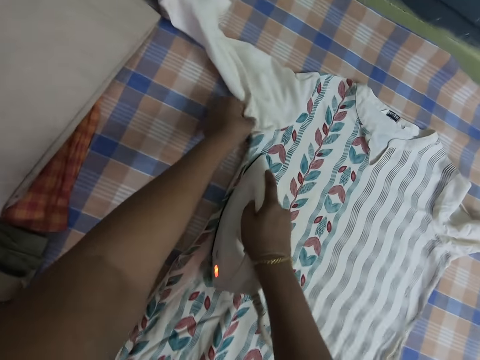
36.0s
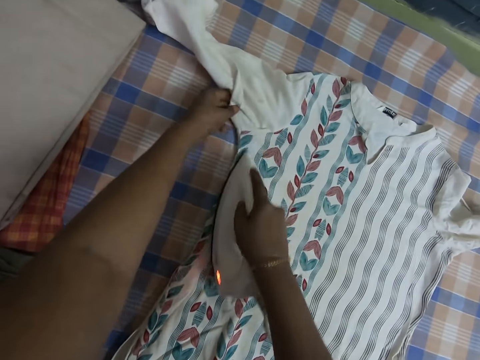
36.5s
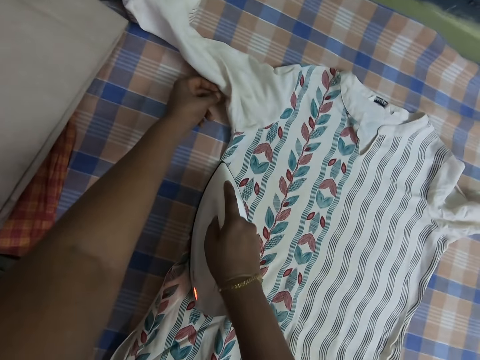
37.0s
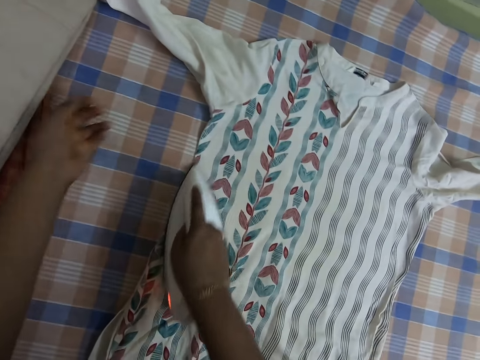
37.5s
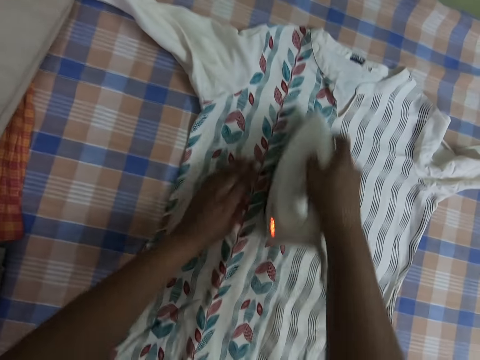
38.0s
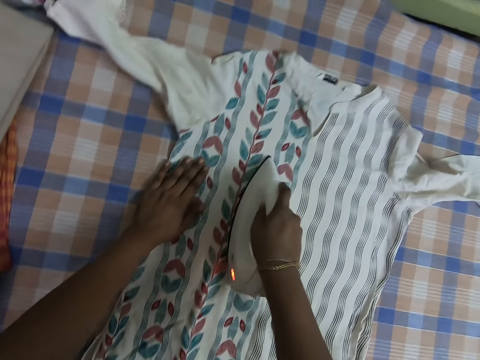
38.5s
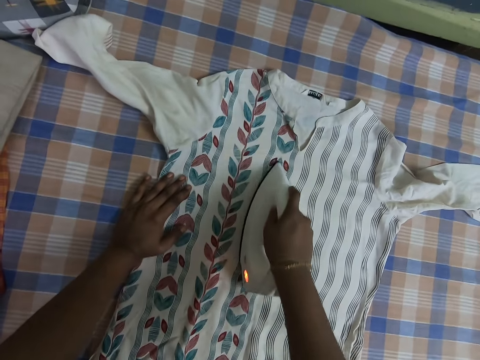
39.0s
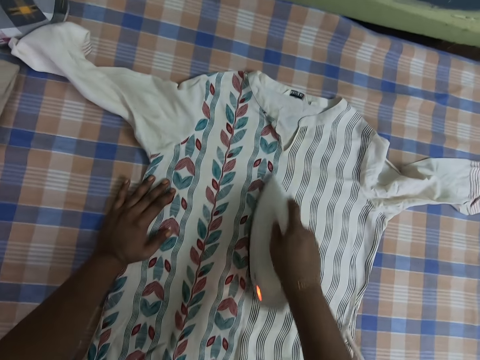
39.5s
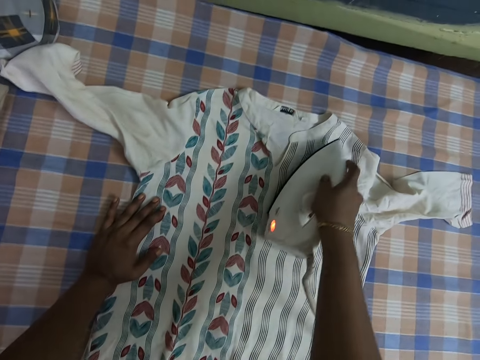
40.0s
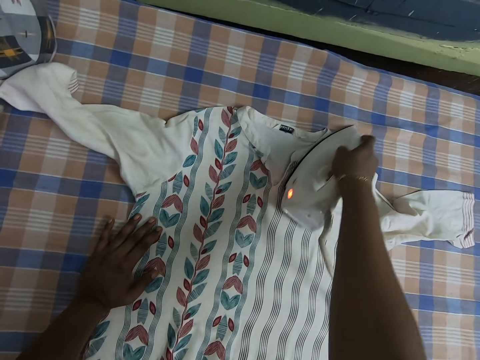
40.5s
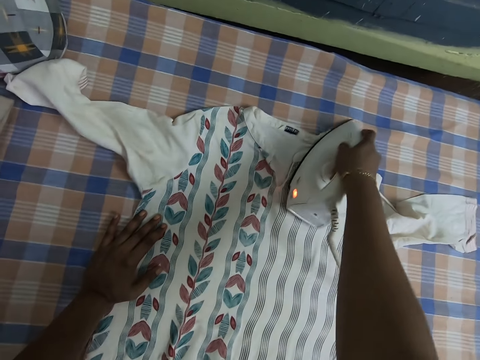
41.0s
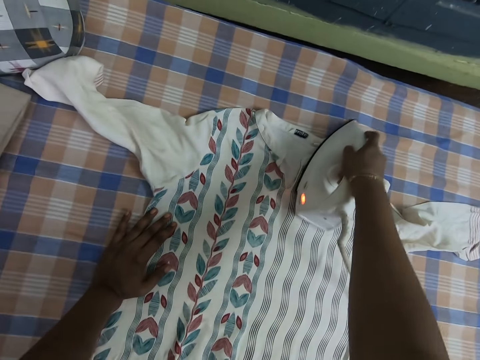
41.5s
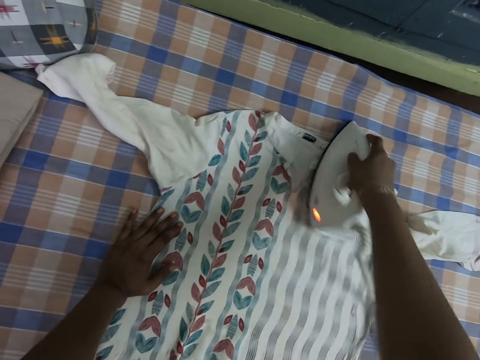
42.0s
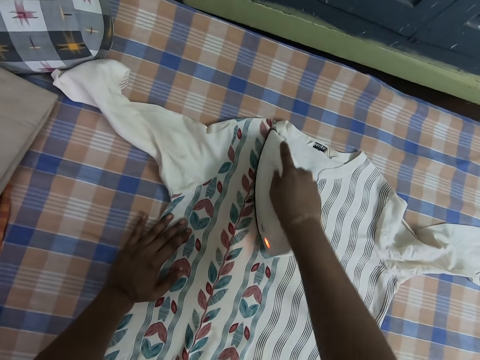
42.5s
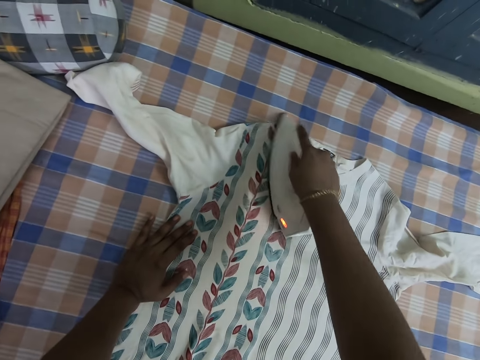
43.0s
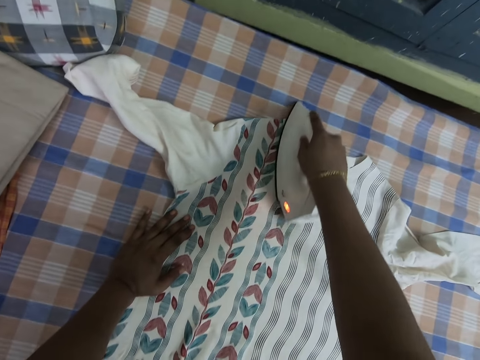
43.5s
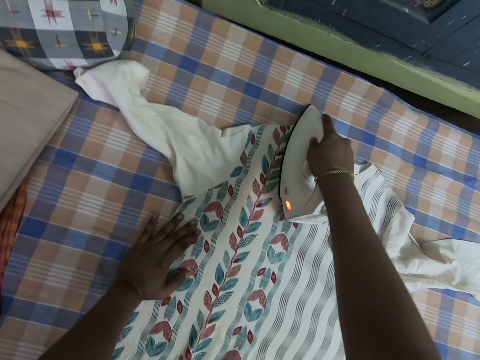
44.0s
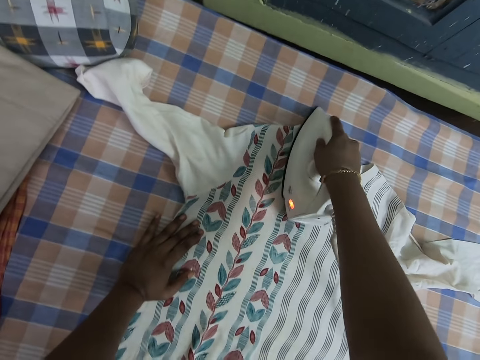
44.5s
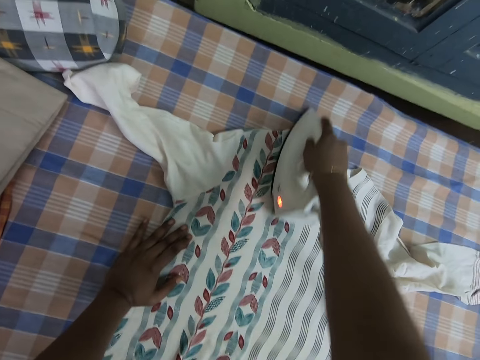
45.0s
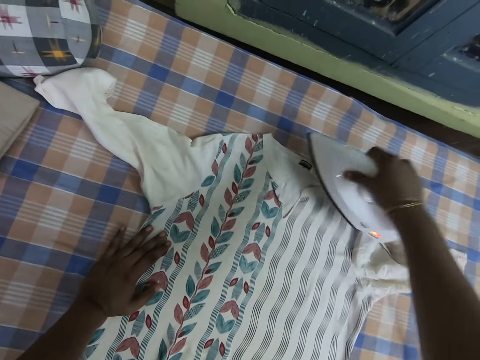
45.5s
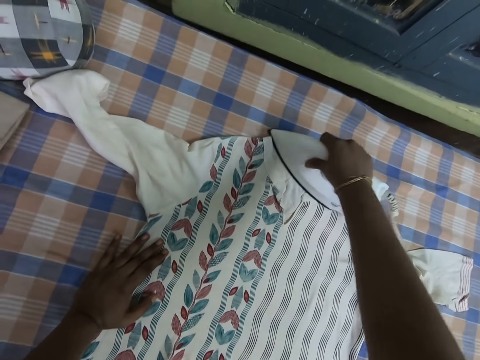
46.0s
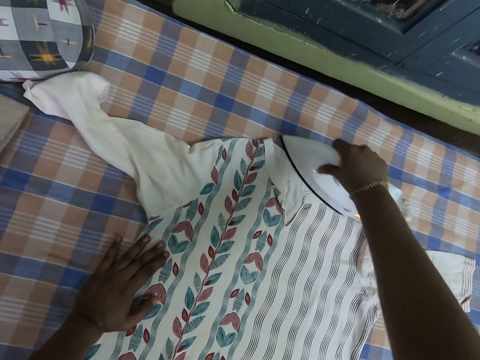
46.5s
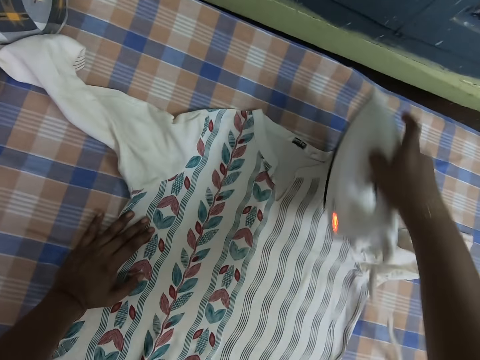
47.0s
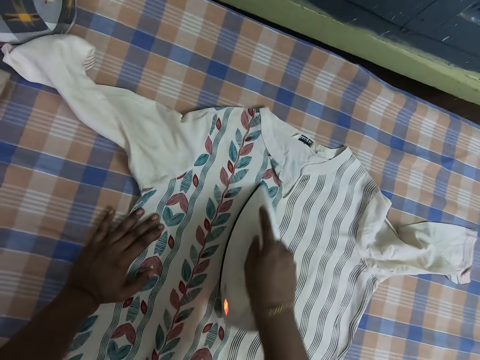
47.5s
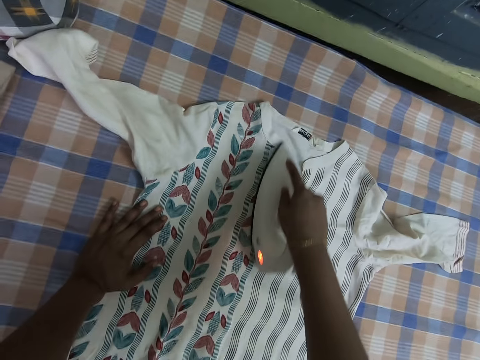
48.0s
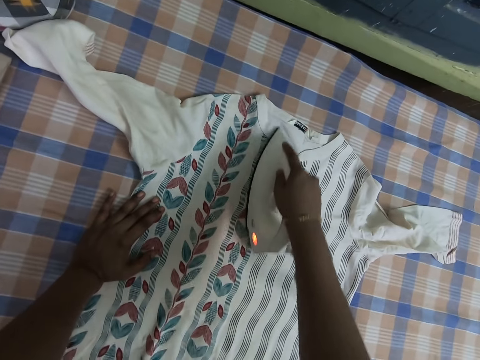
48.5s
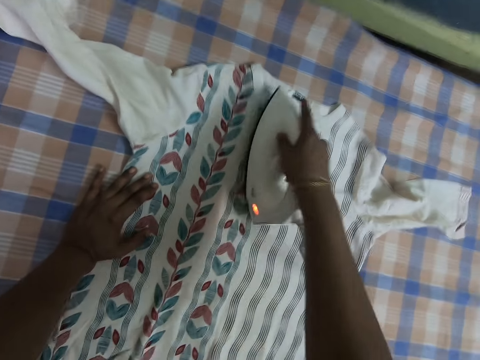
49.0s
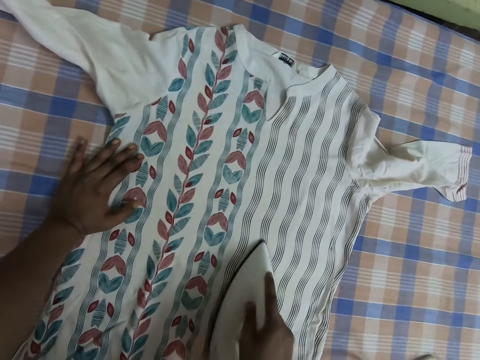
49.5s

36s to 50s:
The camera wearer irons the cloth. She rubs her left hand on the blouse.

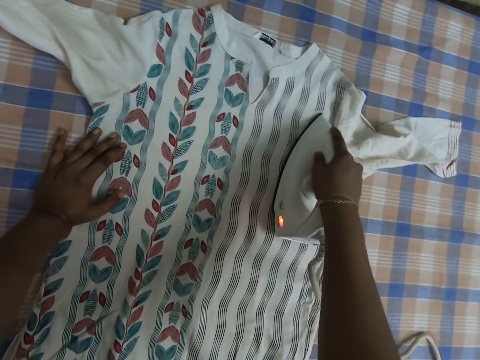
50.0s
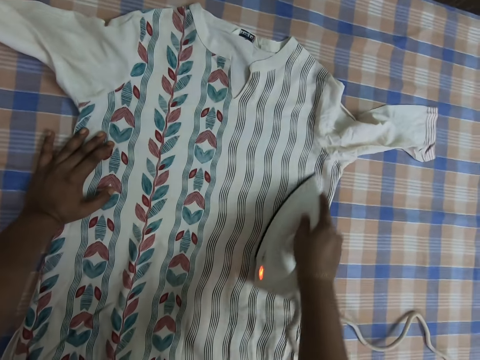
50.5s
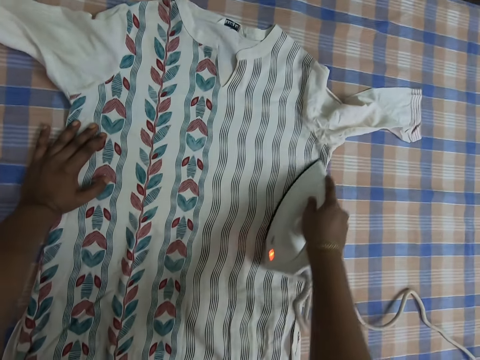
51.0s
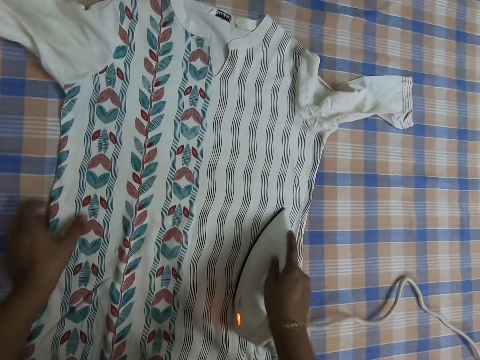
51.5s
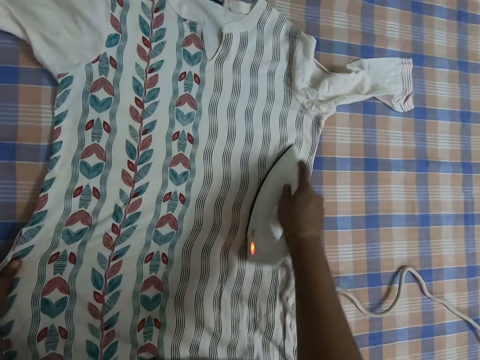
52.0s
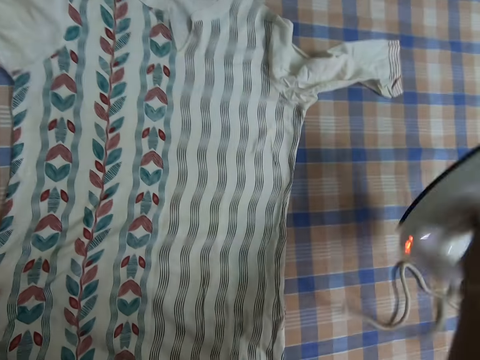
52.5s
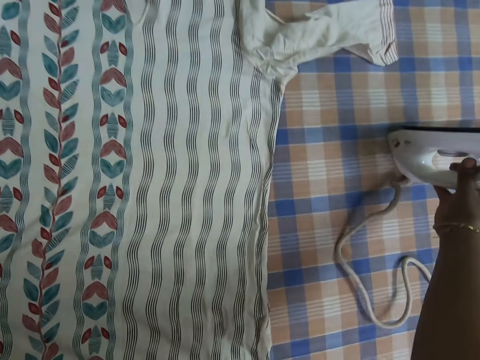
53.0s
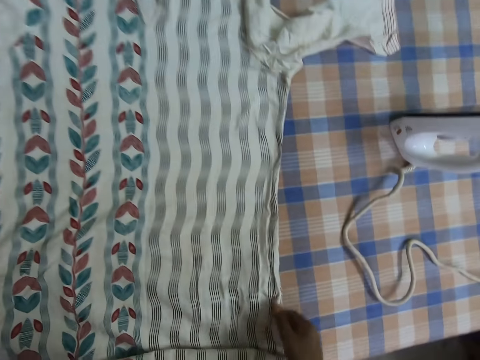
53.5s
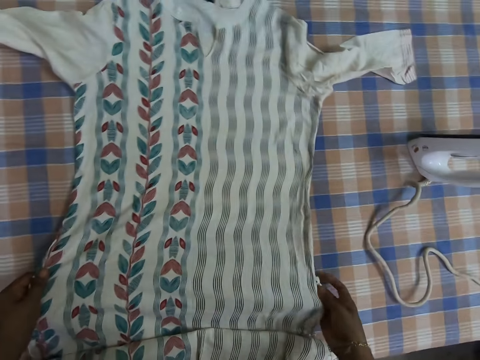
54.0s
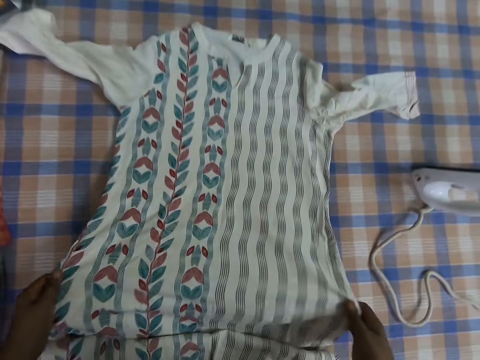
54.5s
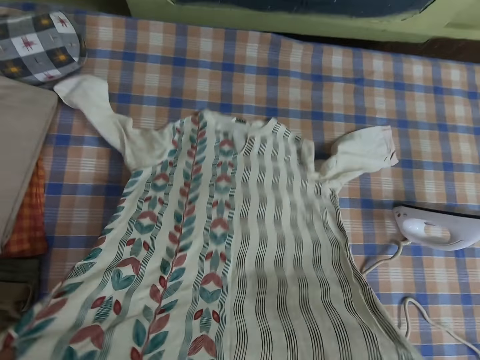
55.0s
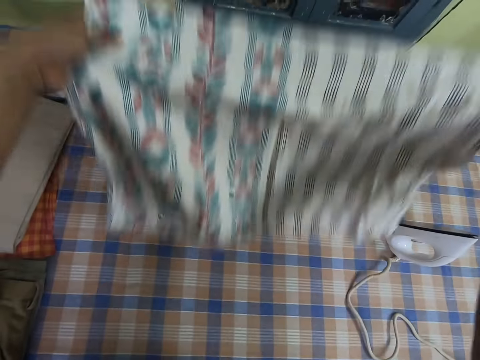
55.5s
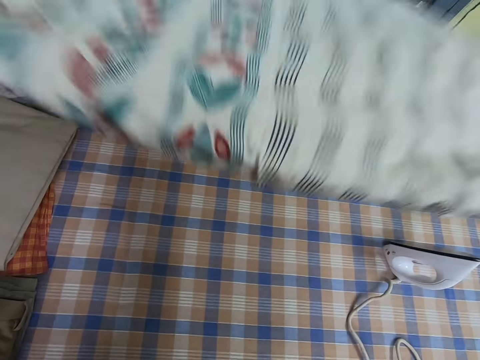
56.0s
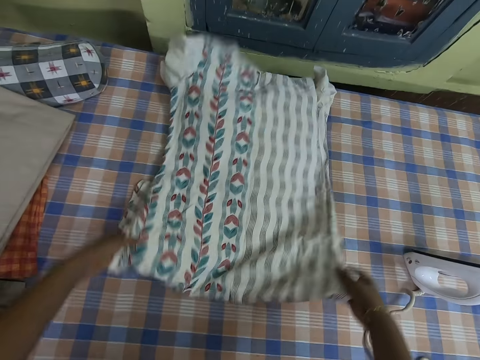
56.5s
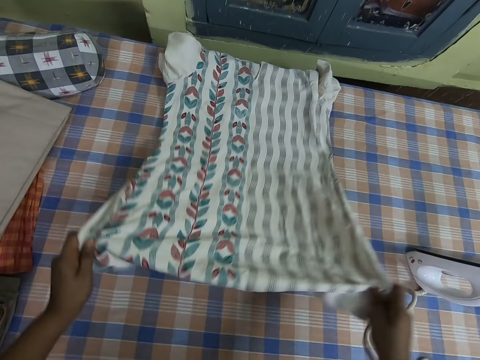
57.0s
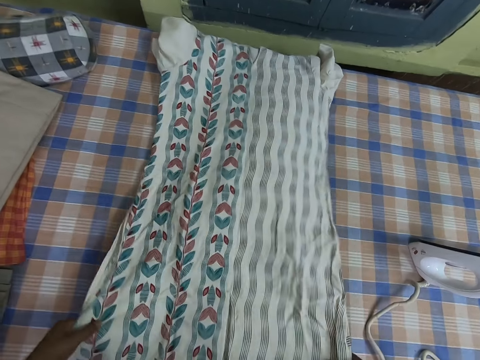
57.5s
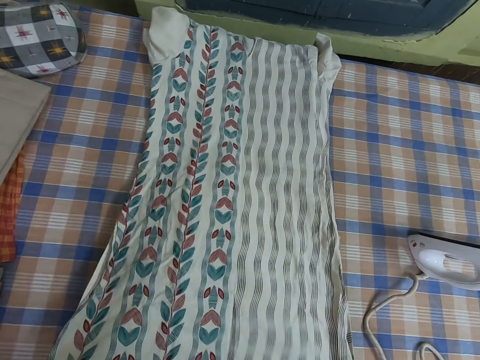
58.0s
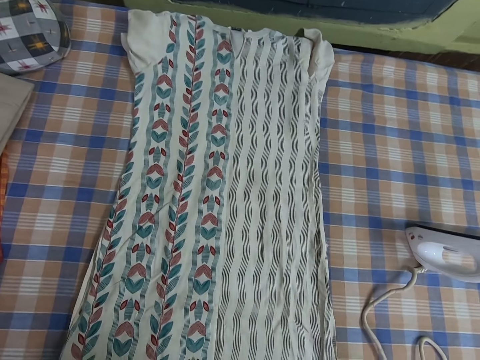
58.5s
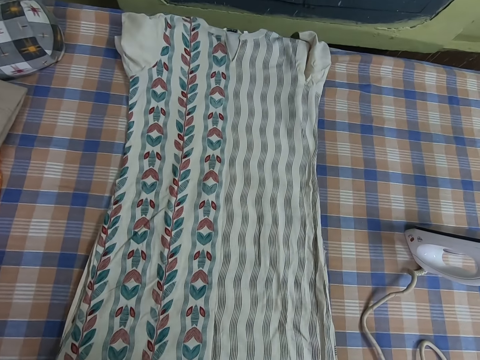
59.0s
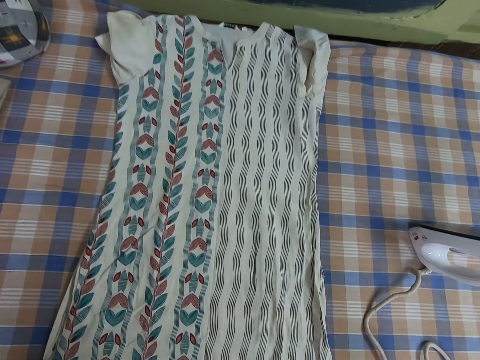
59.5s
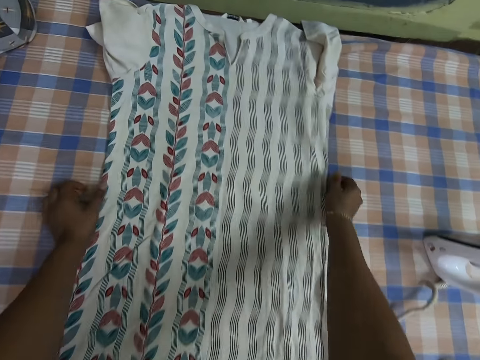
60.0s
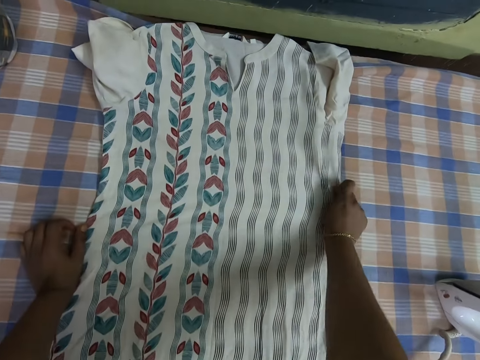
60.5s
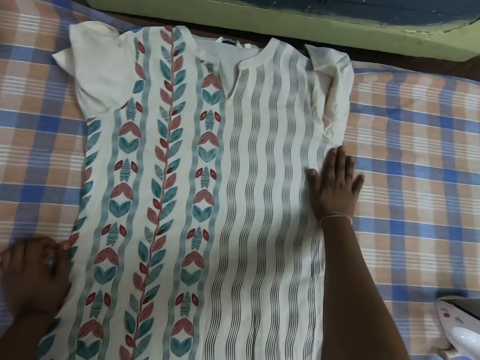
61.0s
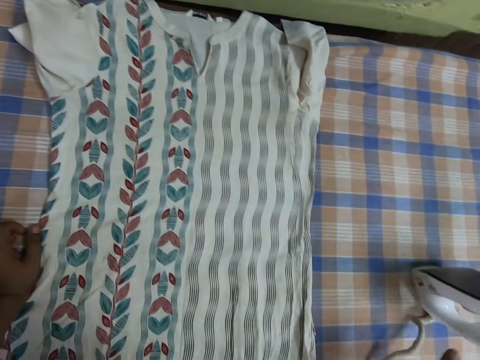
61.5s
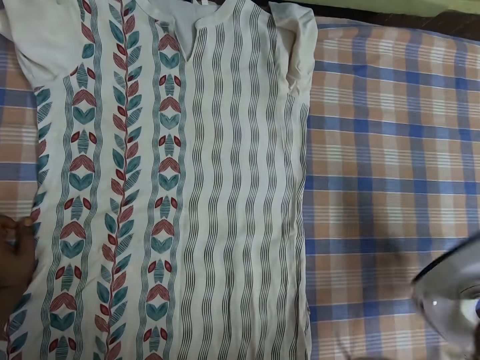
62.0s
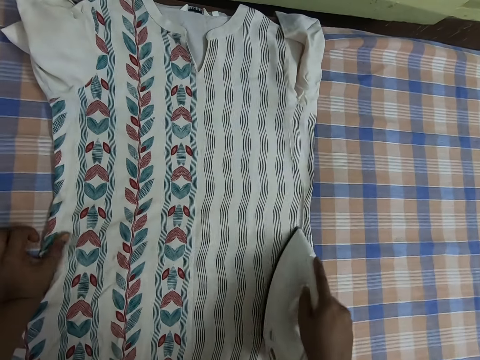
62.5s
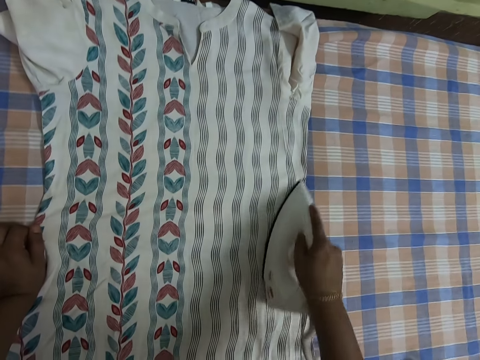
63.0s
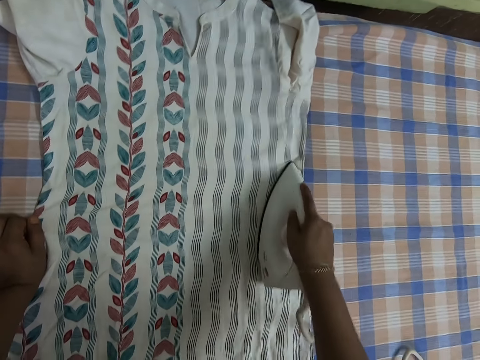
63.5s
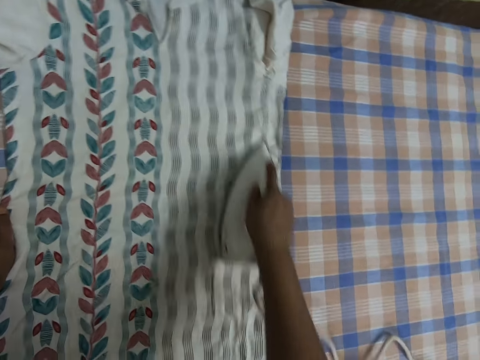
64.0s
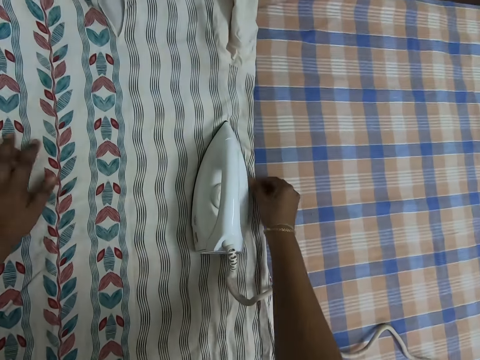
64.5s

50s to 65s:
The camera wearer picks the iron from the blouse with her right hand. She adjusts the blouse with her left hand. She drops the iron on the table with her right hand. She adjusts the blouse with both hands. She drops the blouse on the table with both hands. She adjusts the blouse with her left hand. She aligns the cloth. She picks up the iron with her right hand from the table. She irons the blouse with the iron in her right hand.
